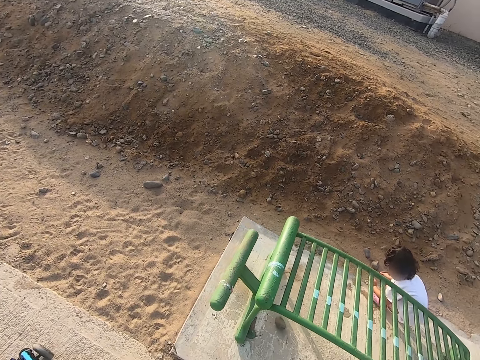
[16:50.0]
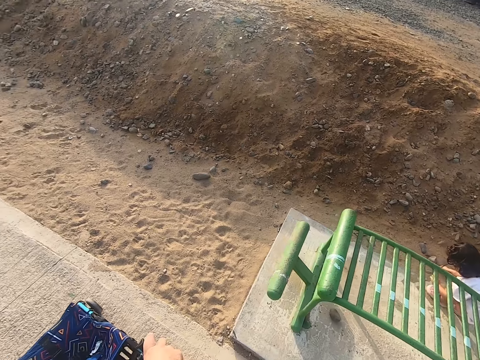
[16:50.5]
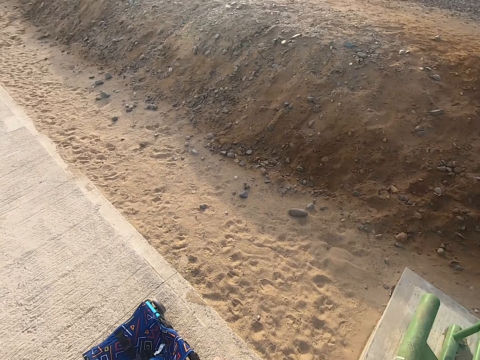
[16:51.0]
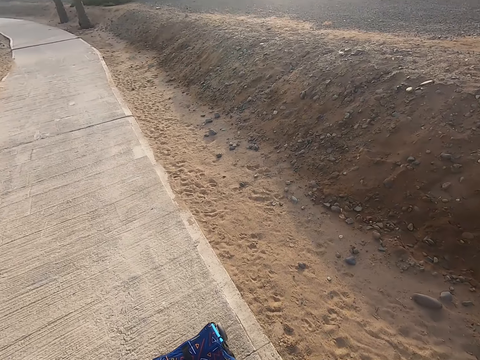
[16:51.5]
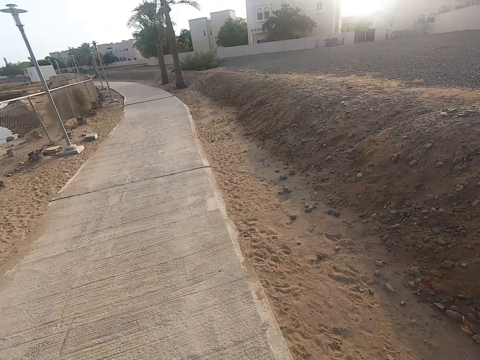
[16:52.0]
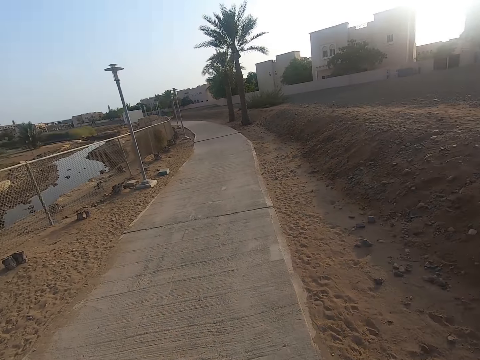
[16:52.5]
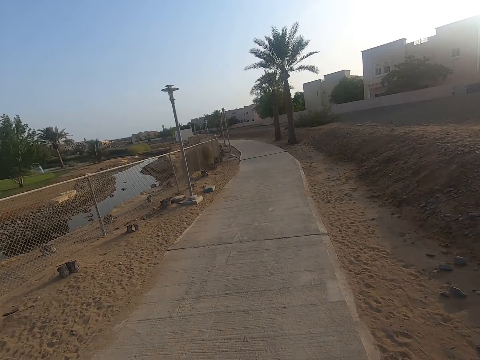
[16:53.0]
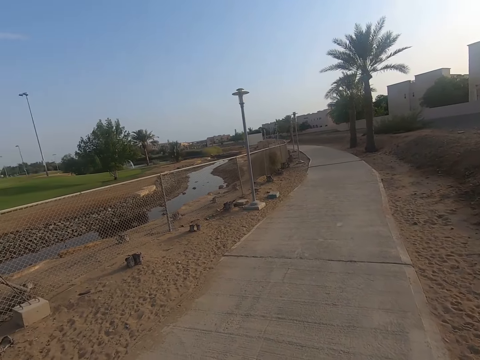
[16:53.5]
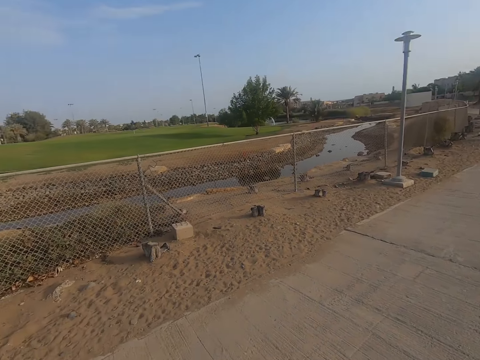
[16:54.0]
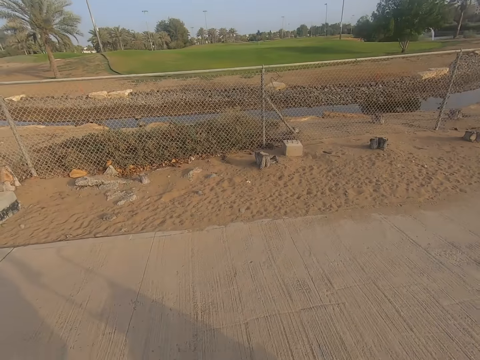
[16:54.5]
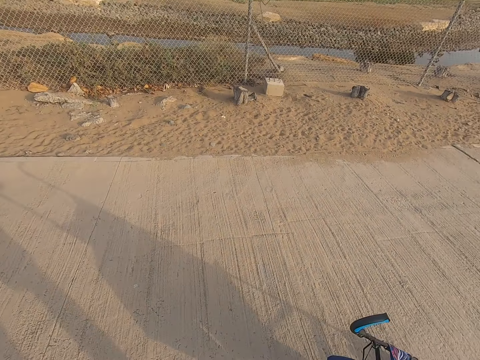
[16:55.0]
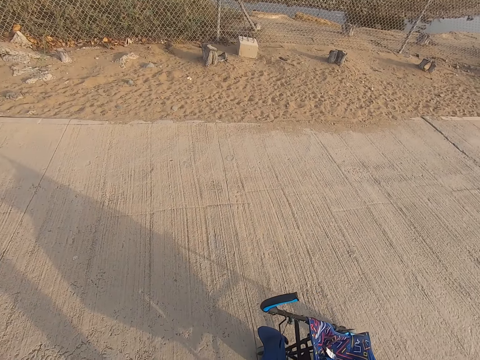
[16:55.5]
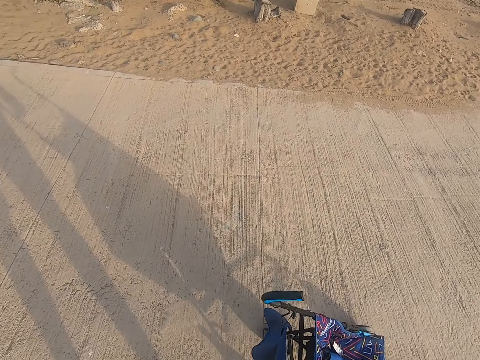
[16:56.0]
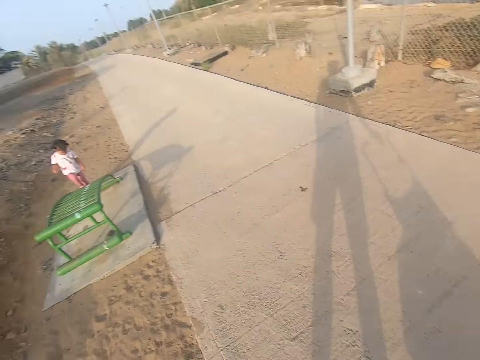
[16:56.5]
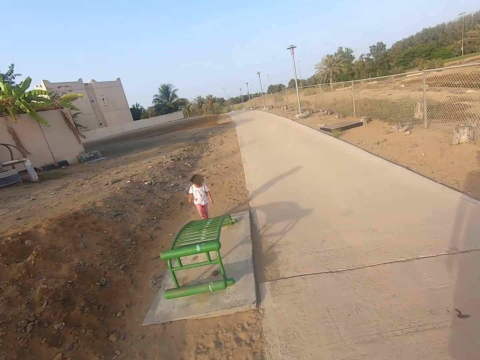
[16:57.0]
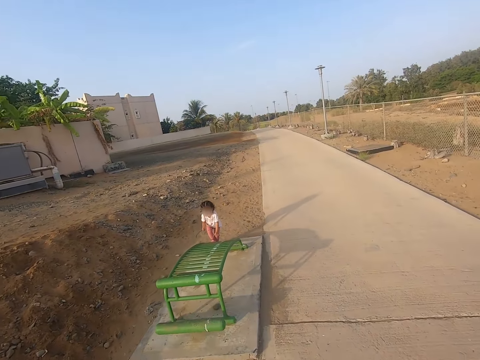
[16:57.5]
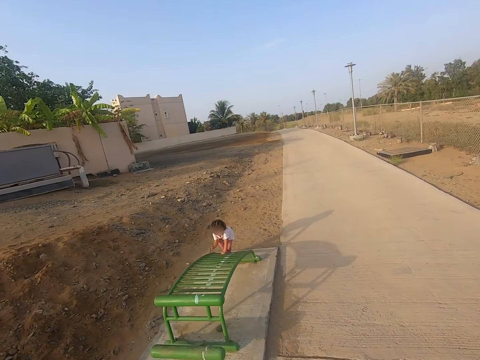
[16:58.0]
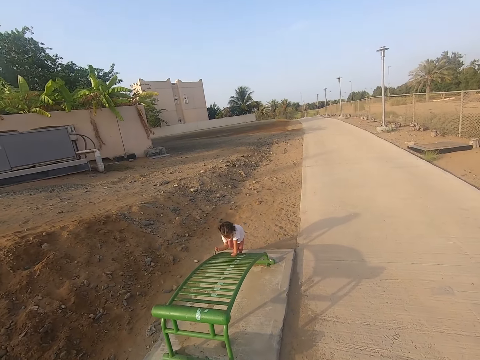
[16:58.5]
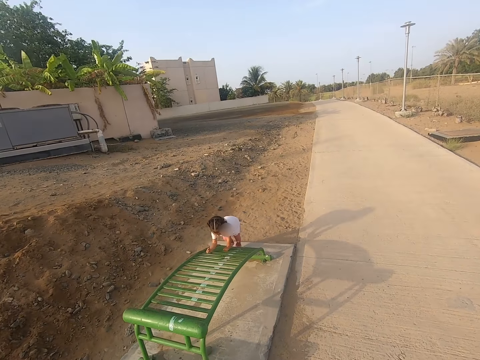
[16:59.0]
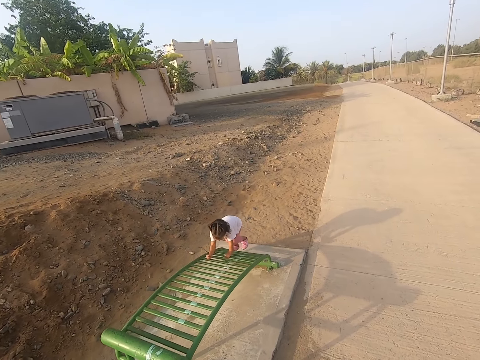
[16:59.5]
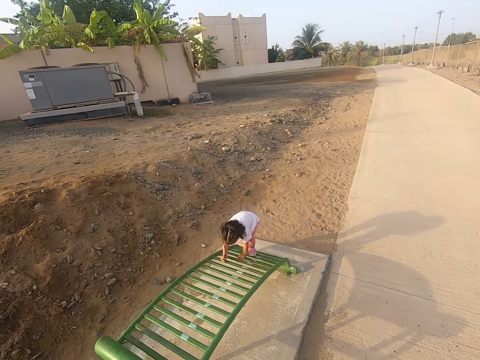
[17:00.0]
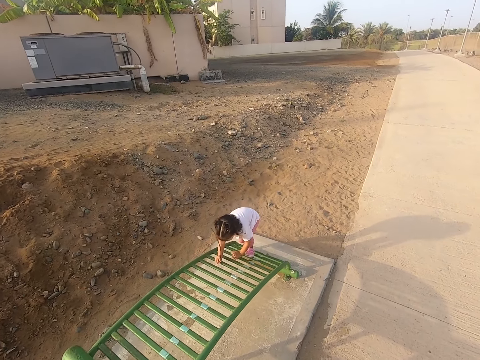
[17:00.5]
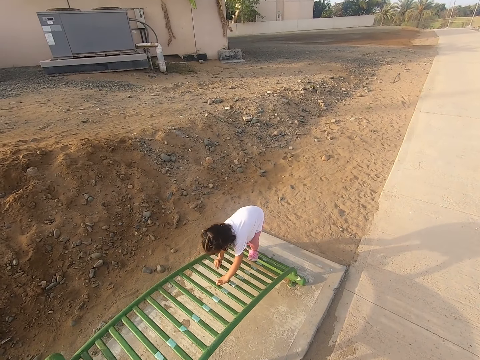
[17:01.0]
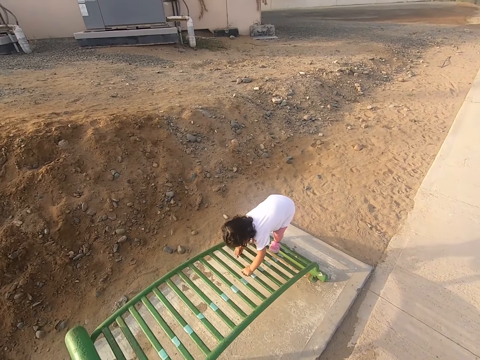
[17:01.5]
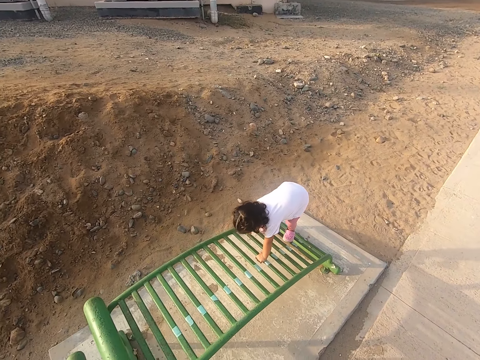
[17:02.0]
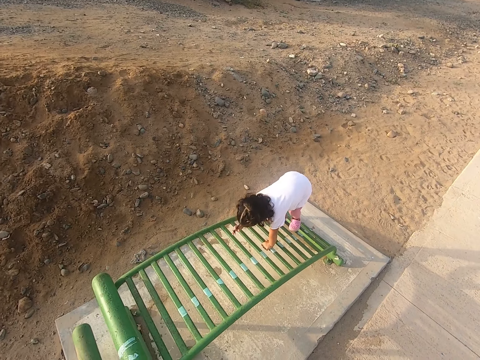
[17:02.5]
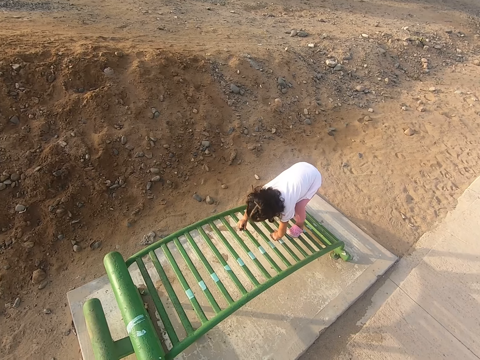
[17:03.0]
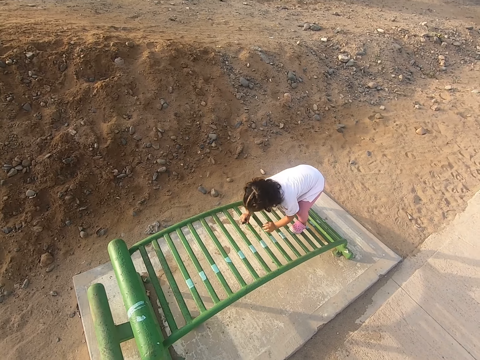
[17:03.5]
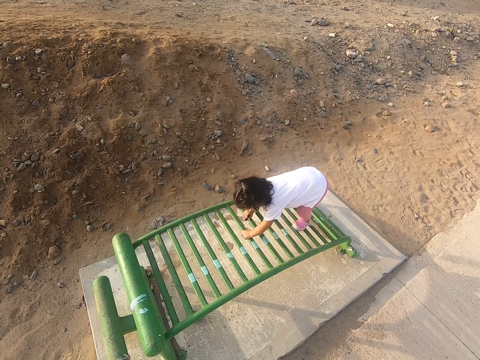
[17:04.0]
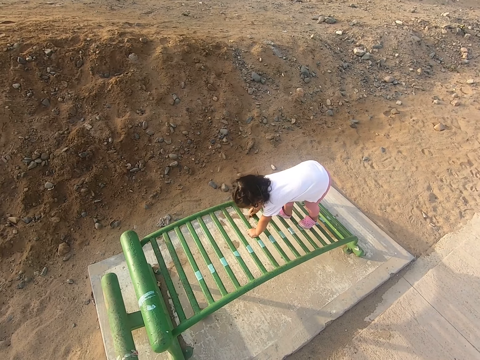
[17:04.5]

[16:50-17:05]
A girl squats. The camera wearer looks around. They push the baby stroller. The girl climbs something. The girl walks on the lounger.

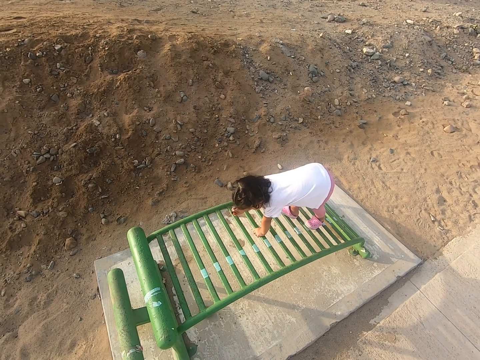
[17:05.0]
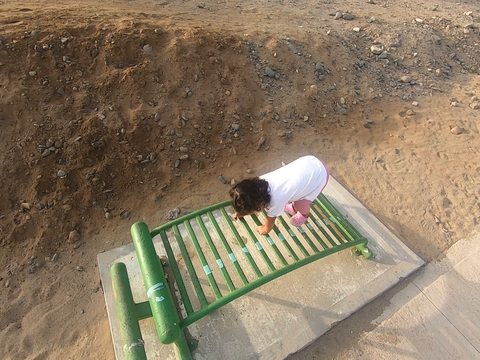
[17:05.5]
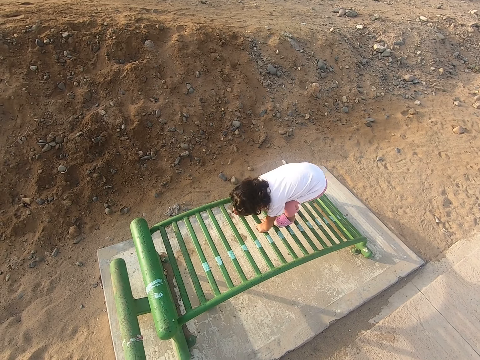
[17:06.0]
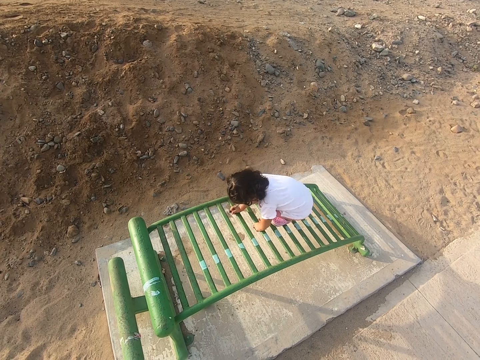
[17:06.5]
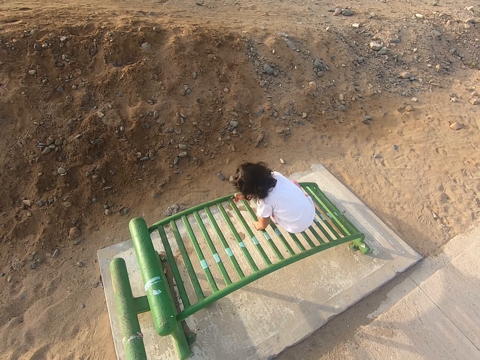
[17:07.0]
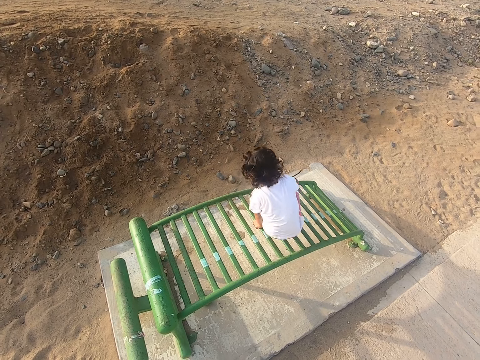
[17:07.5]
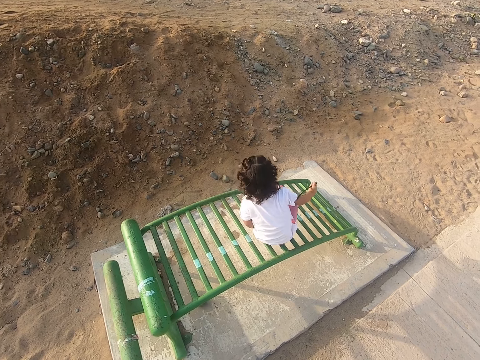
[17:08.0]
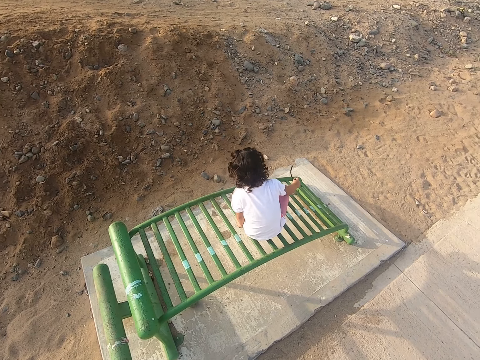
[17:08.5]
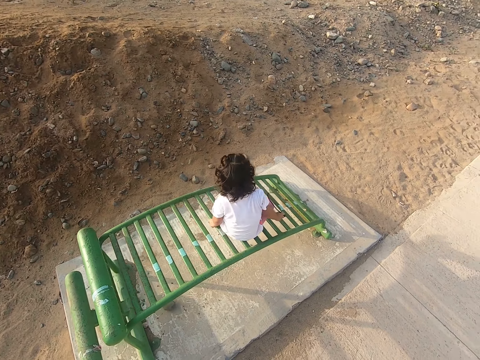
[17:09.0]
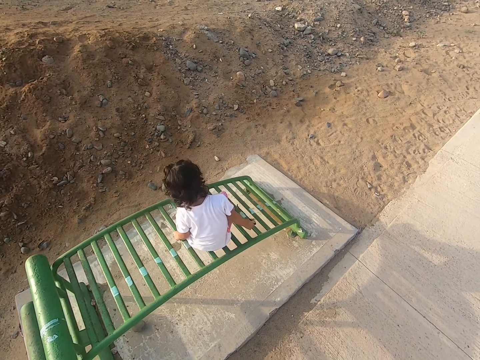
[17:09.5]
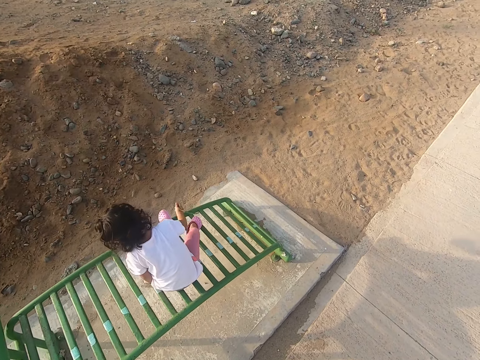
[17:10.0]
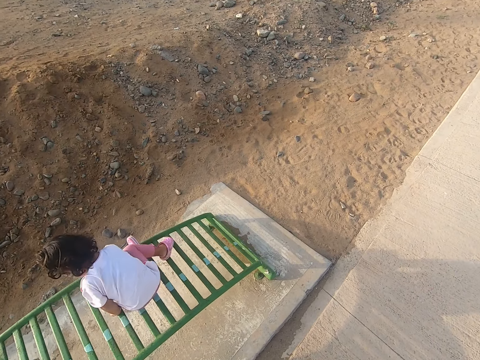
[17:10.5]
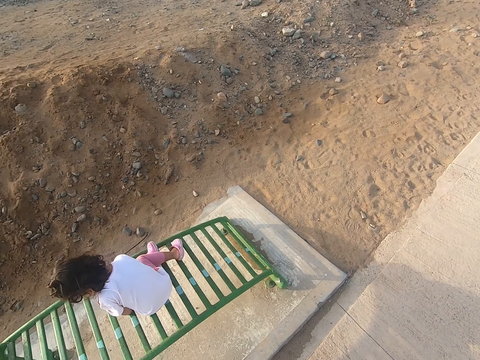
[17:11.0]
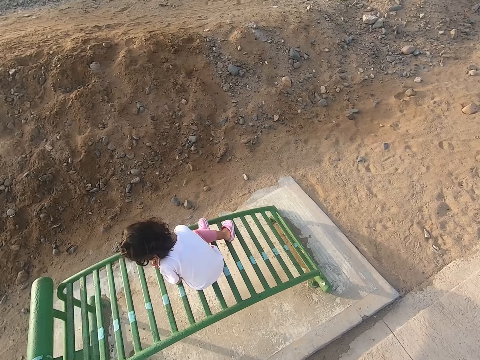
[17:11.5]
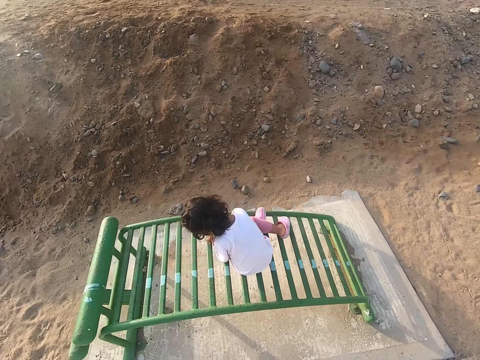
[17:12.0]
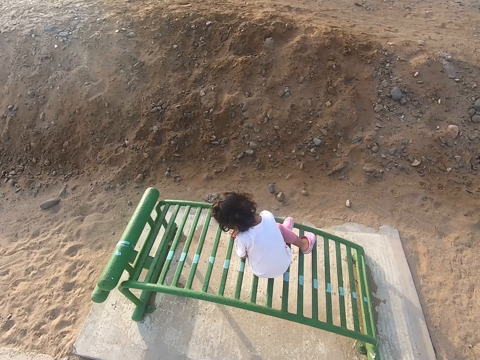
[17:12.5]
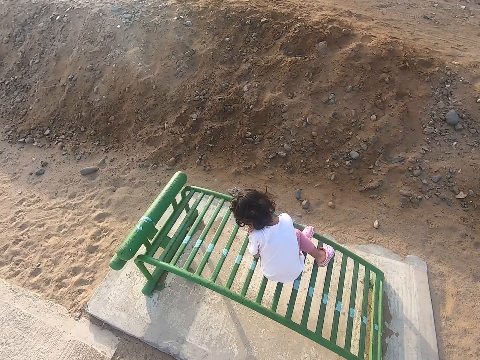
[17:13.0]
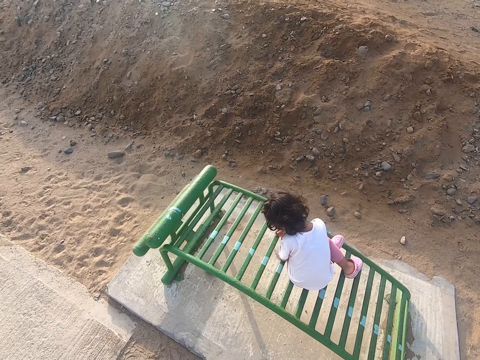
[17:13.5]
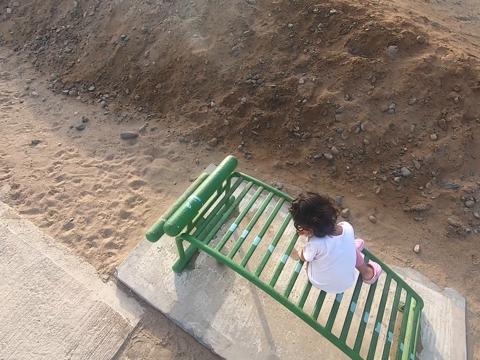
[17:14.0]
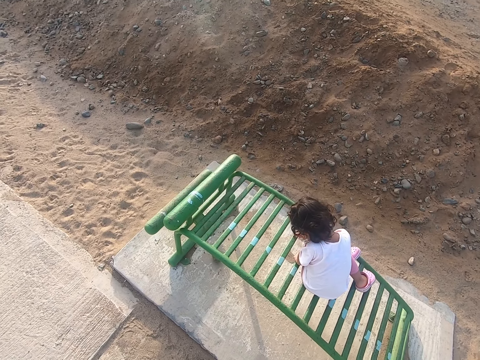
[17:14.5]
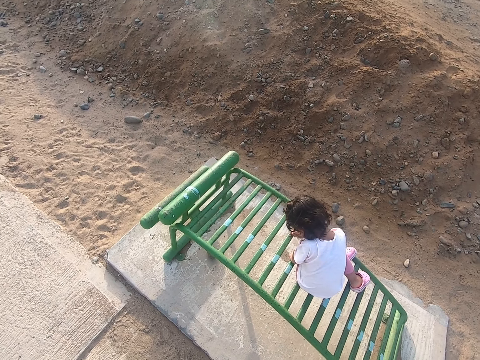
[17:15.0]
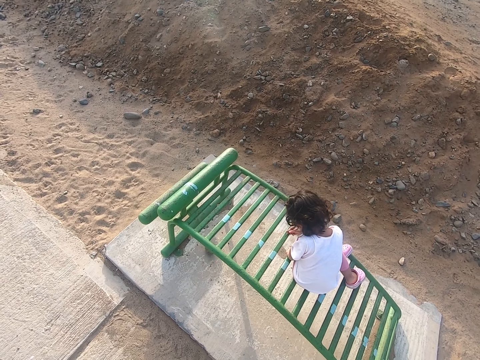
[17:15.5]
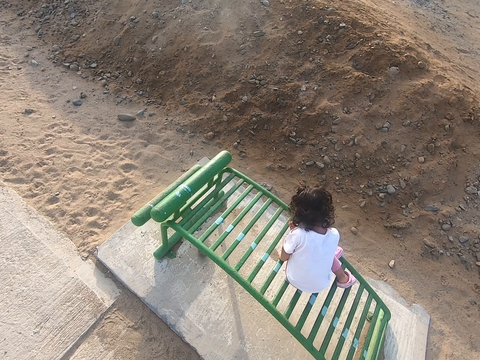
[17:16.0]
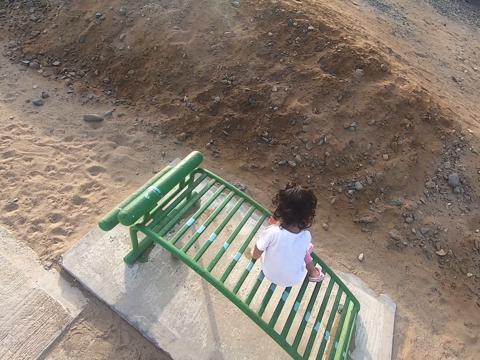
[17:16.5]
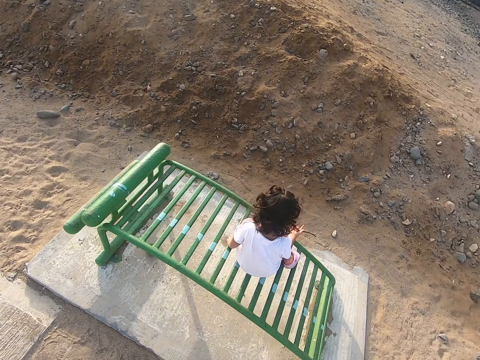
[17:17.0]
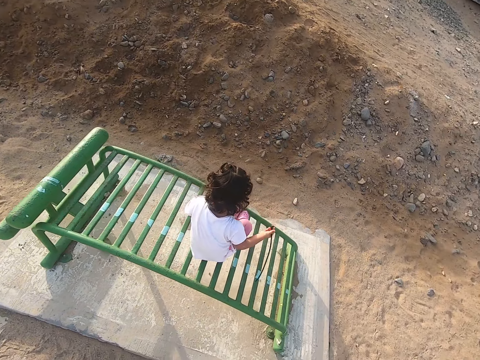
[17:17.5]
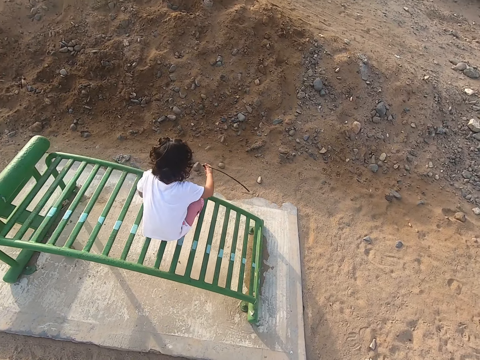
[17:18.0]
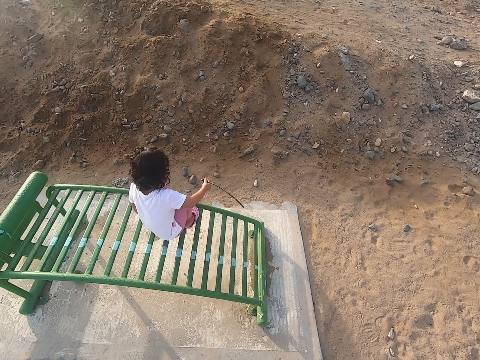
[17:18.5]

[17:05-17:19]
A girl sits on the lounger. The girl plays with a stick.
